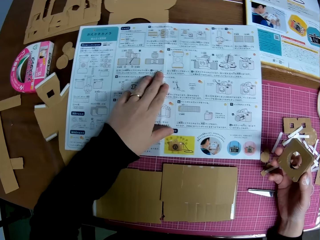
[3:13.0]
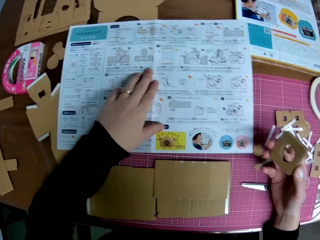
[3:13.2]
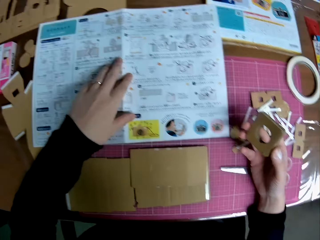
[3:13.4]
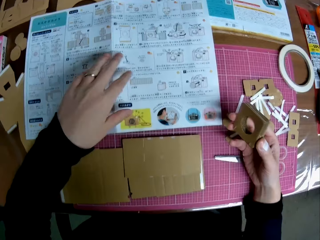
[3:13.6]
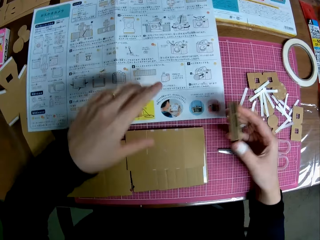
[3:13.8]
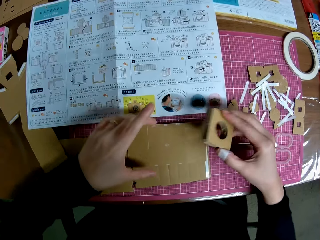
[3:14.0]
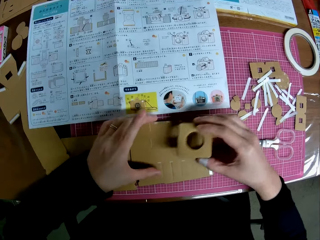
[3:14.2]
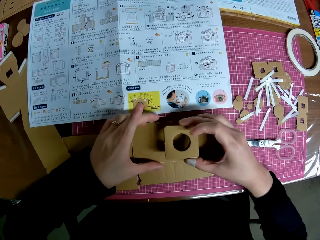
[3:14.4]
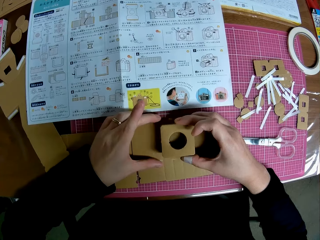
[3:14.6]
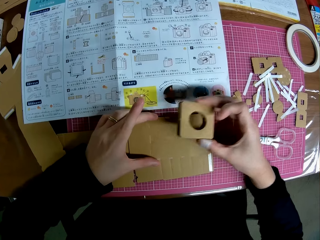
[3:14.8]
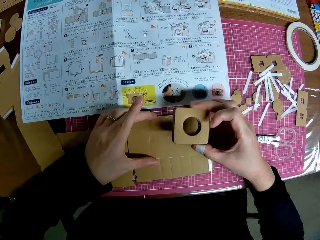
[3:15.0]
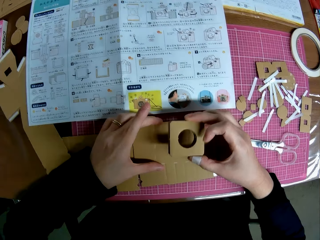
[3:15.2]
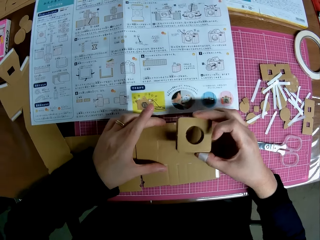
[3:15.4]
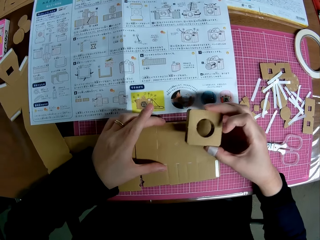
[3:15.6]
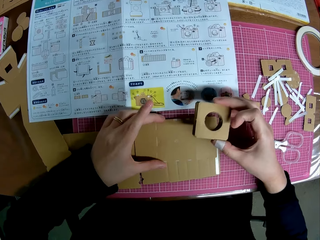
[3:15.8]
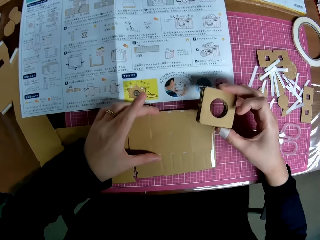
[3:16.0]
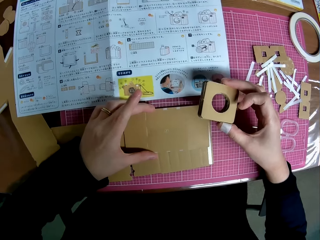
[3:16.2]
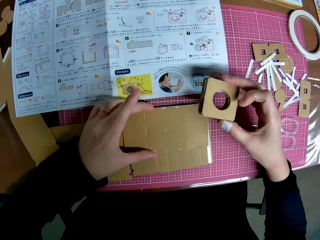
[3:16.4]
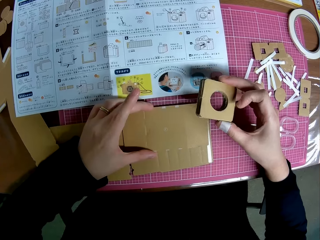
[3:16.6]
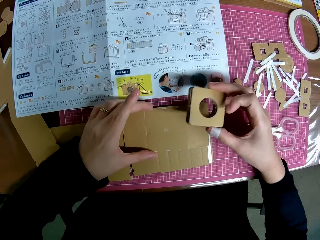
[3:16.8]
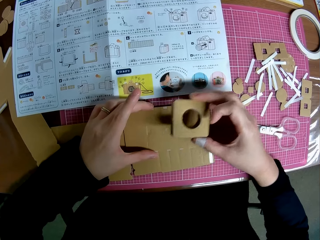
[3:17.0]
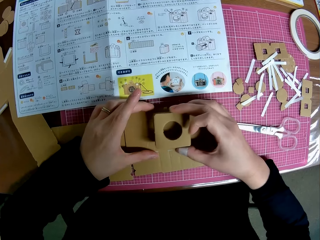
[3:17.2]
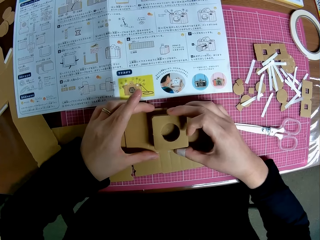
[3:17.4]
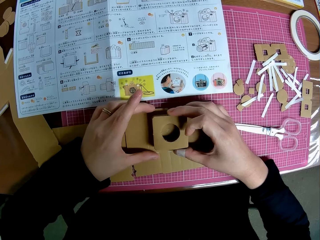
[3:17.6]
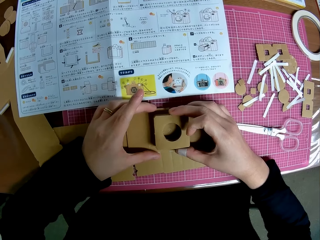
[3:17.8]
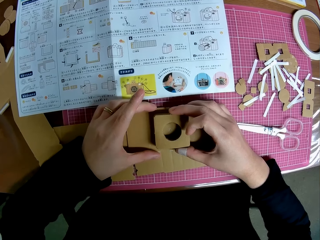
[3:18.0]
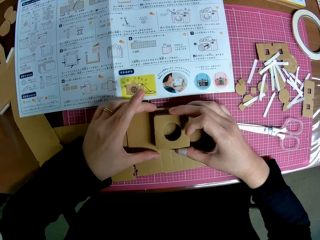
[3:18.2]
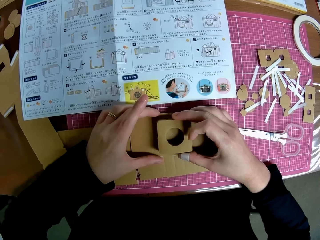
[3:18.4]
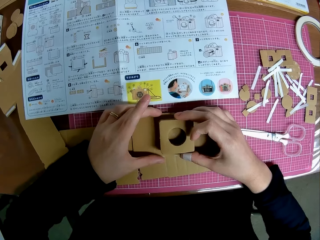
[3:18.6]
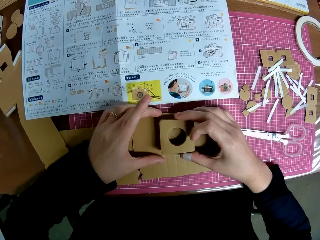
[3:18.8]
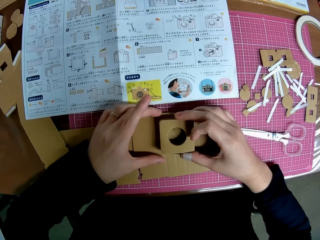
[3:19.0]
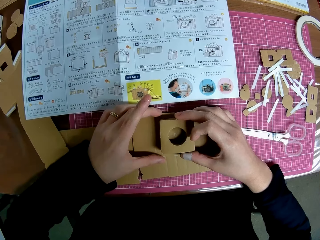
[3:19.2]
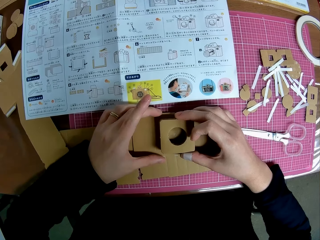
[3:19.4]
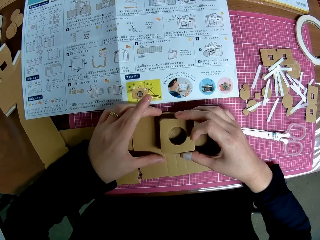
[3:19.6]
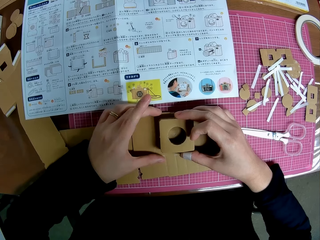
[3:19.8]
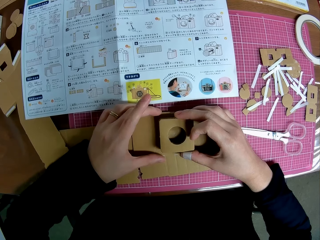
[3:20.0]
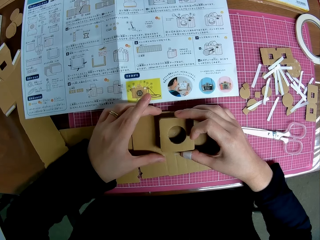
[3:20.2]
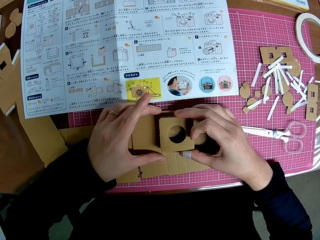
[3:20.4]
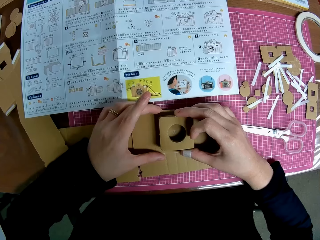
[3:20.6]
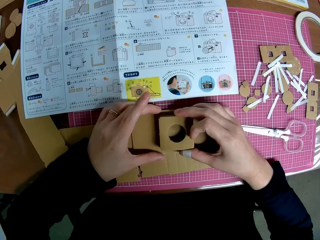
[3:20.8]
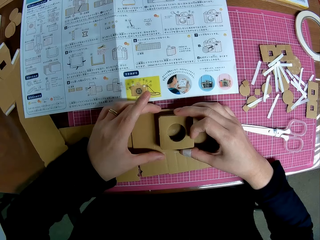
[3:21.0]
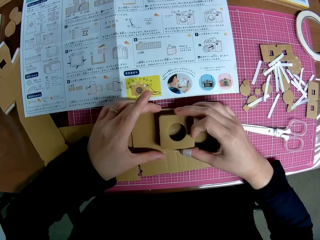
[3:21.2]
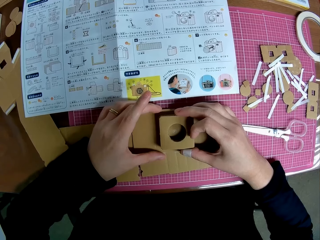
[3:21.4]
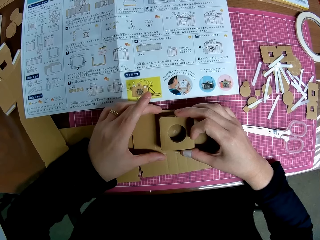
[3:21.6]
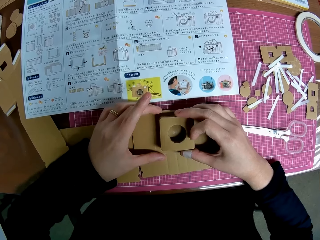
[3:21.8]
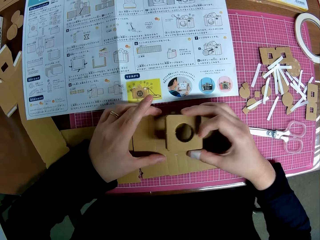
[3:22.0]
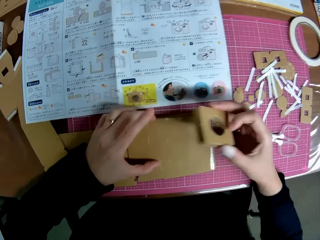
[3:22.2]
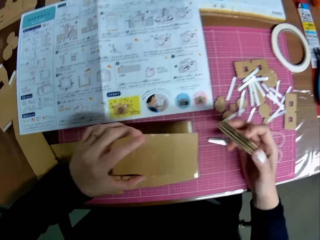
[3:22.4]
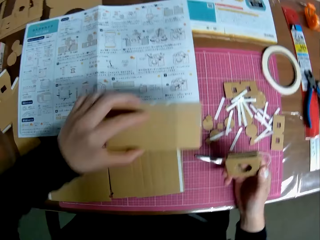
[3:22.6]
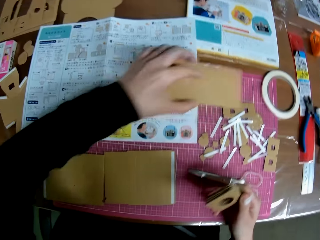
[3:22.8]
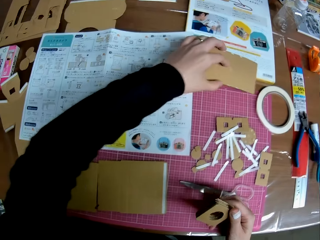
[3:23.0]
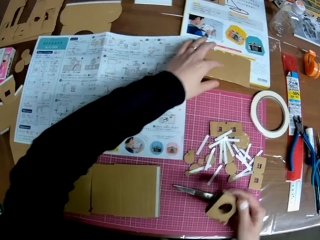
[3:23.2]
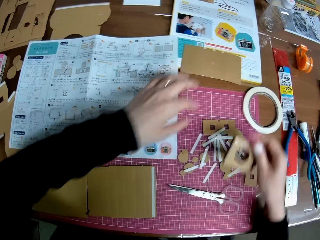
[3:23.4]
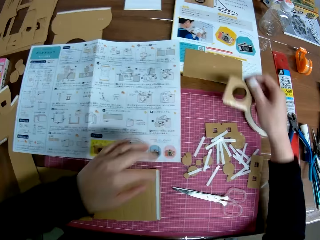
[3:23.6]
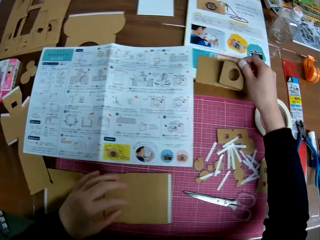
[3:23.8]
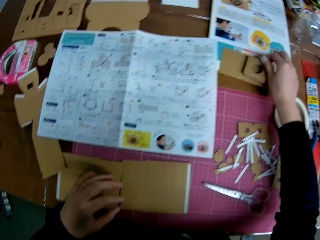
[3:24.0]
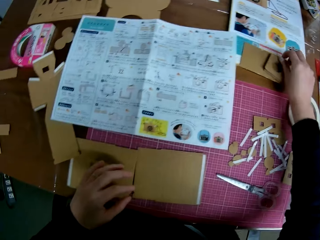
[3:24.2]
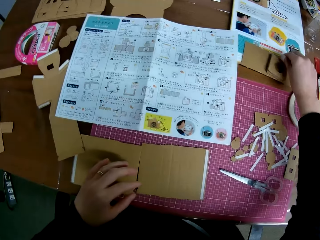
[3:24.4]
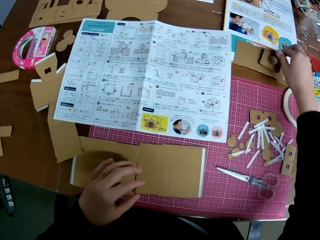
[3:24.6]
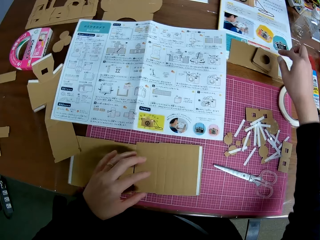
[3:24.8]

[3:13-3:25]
The camera wearer places the stack of small pieces on the big piece. They fit the held cardboard on another. They move the big piece to another side on the table. They pick up the cardboard craft. They drop the stack of small pieces on the big piece.

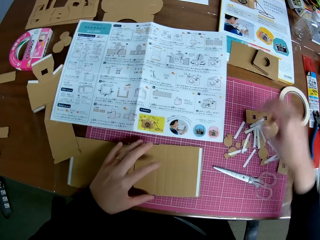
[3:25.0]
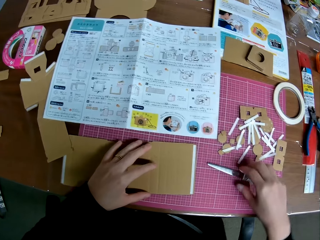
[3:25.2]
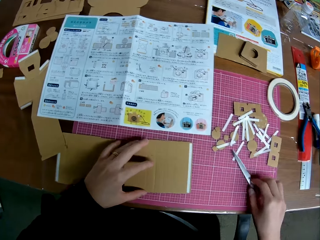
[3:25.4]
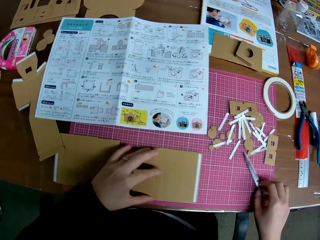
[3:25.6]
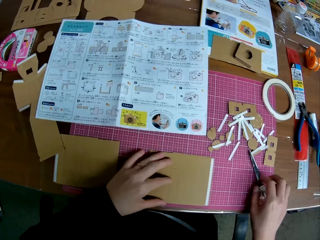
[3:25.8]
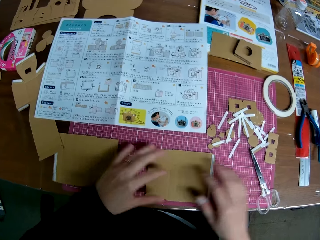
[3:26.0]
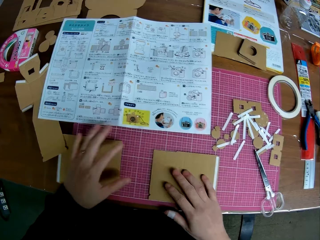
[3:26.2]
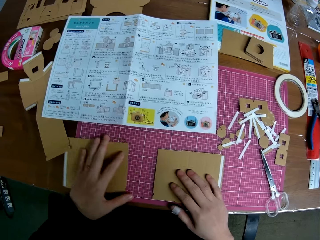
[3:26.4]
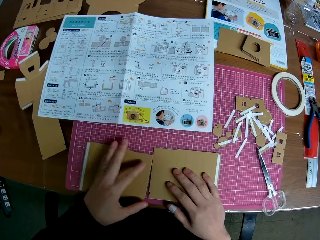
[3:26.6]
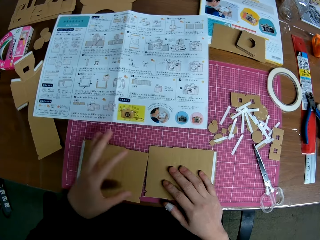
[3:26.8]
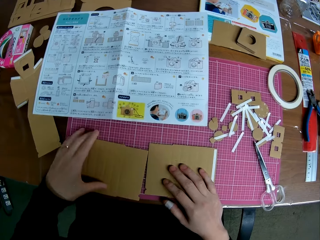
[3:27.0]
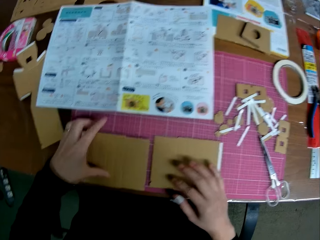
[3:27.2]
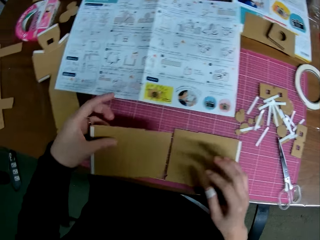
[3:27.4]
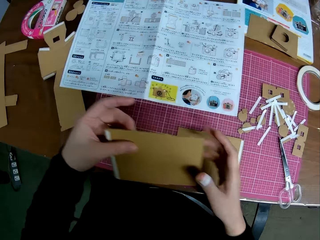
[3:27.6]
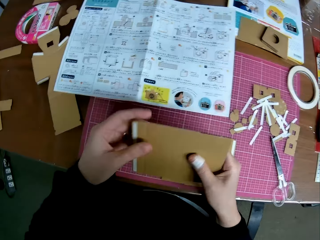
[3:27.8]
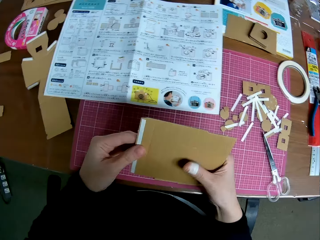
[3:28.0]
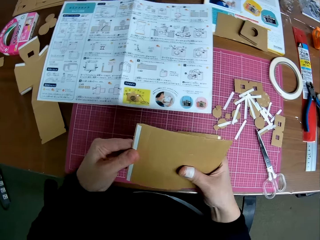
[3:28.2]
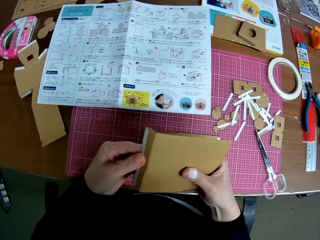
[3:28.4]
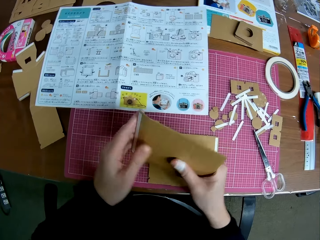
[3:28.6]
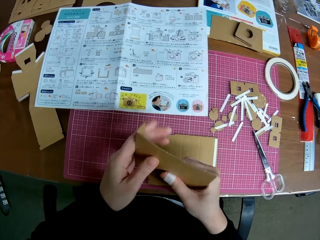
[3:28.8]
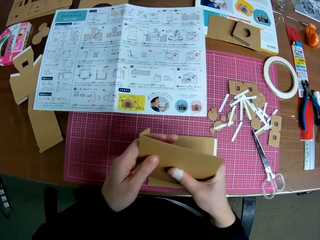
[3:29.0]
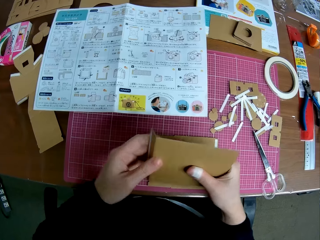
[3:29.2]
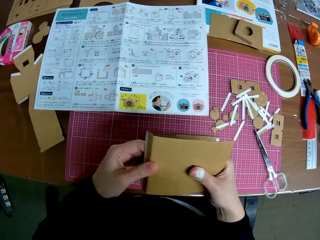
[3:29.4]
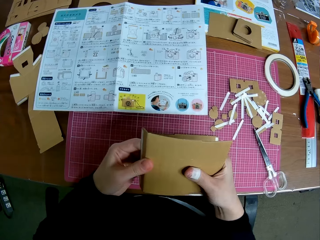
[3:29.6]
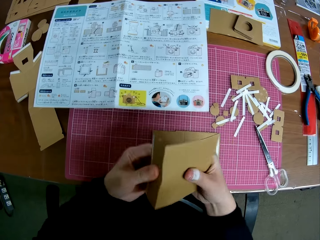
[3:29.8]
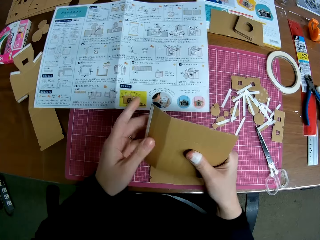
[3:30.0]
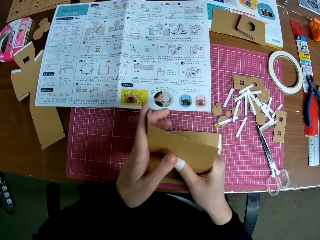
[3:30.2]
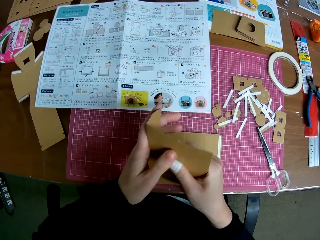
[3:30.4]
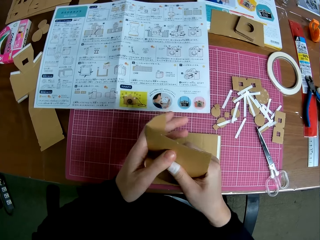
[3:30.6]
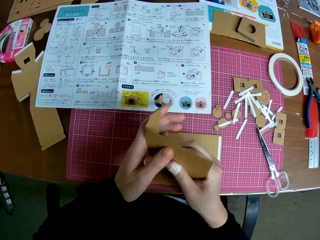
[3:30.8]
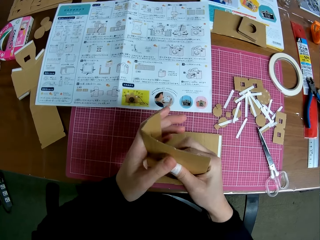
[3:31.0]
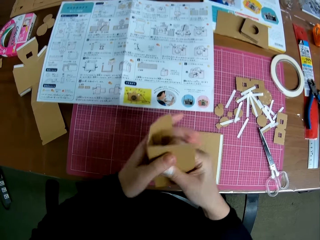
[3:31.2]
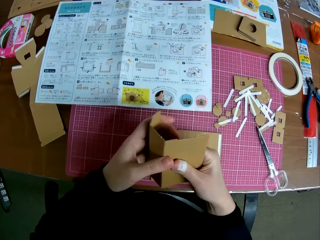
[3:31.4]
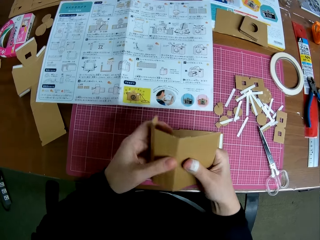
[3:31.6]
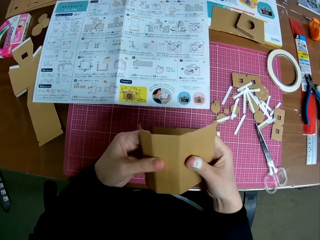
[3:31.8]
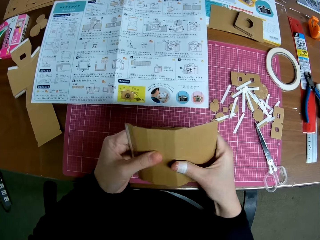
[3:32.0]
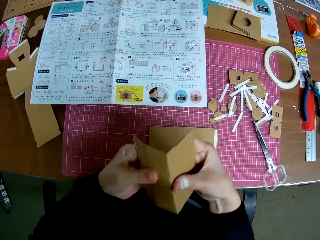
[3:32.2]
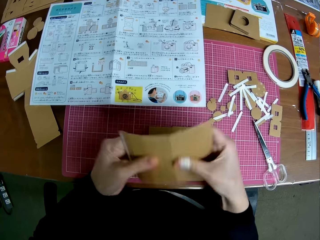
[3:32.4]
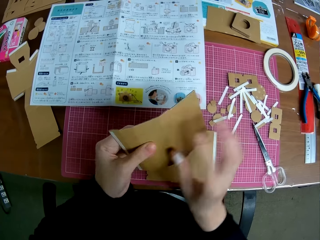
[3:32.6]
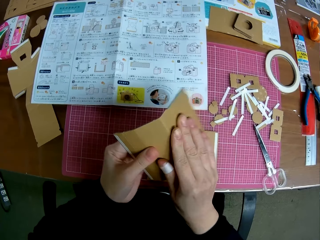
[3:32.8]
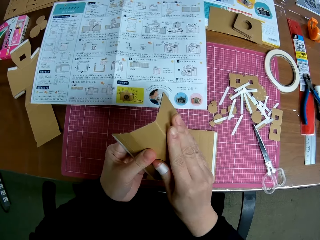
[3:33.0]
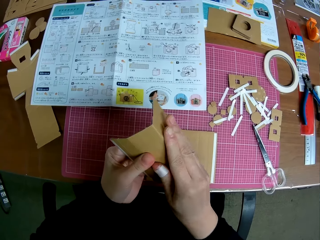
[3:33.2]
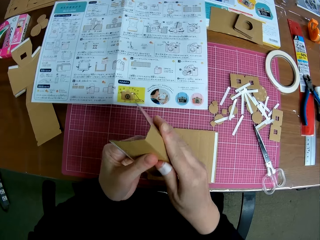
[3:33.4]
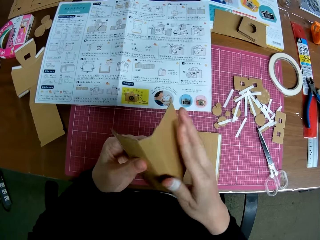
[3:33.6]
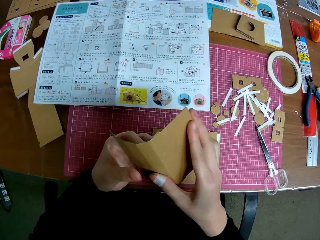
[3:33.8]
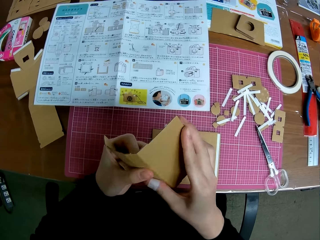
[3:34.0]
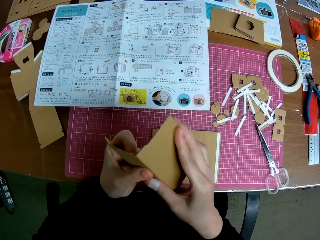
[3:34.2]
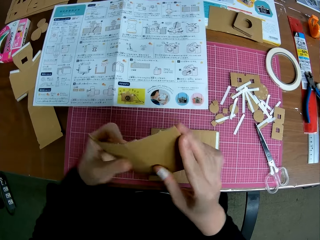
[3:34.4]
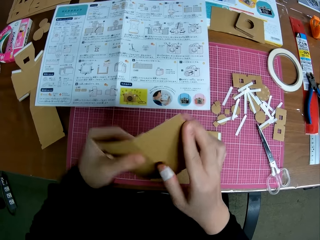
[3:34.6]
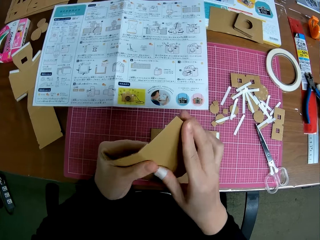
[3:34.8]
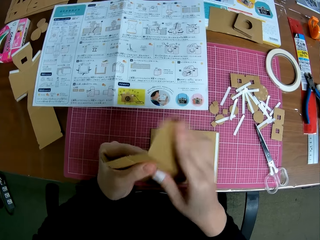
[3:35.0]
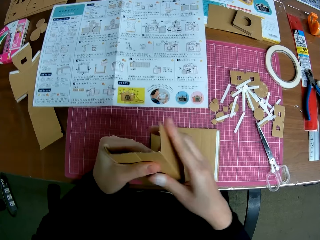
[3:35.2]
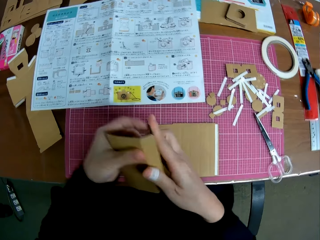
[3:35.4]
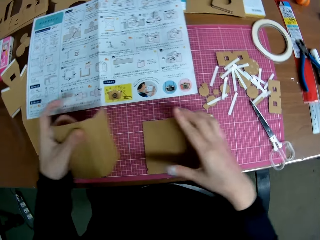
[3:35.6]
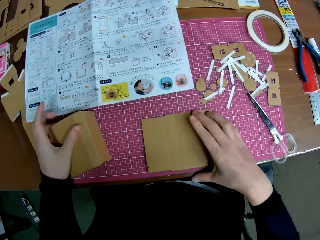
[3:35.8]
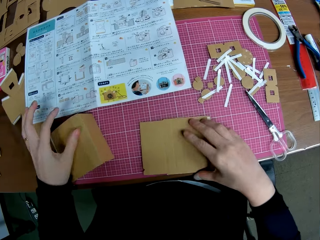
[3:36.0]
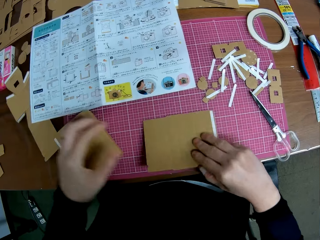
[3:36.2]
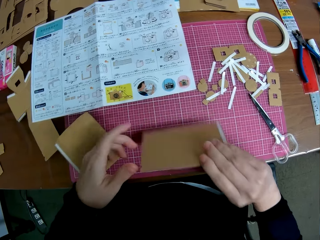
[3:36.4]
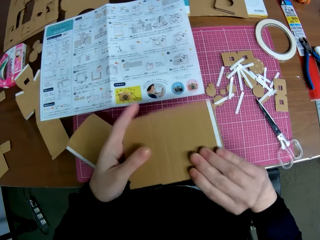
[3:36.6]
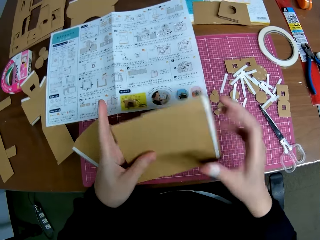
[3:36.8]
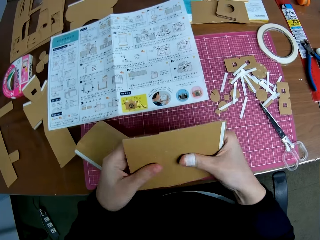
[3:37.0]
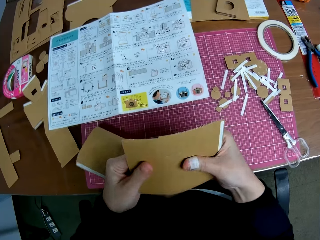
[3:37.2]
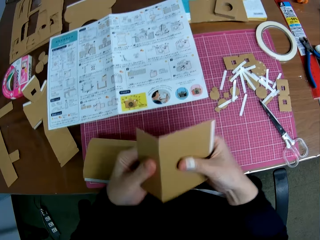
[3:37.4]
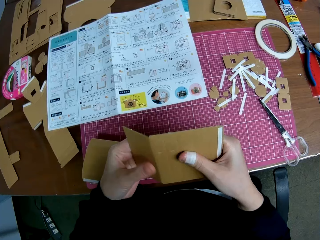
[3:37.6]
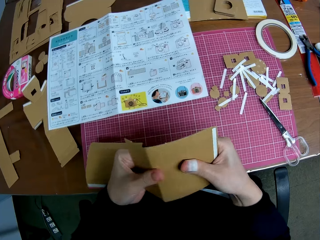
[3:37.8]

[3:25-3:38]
The camera wearer moves the scissors and the other pieces on the cutting mat along the surface of the cutting mat. They pick up another big piece from the cutting mat. They fold the big piece. They drop the big piece on the cutting mat. They pick up a third big piece from the cutting mat. They fold the big piece.
